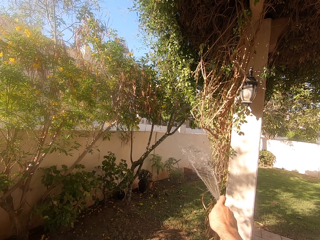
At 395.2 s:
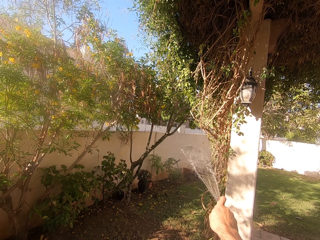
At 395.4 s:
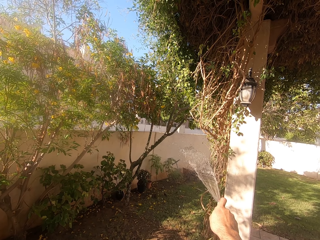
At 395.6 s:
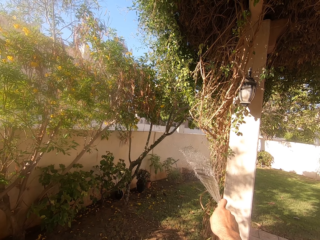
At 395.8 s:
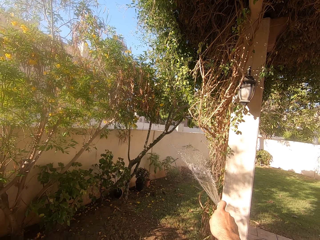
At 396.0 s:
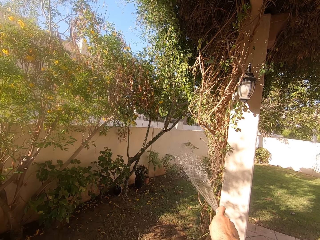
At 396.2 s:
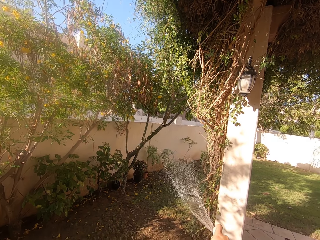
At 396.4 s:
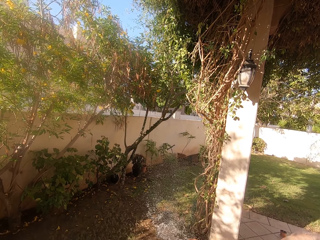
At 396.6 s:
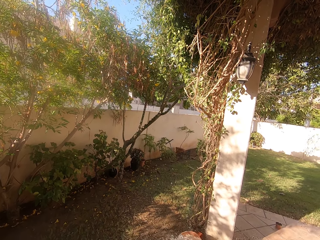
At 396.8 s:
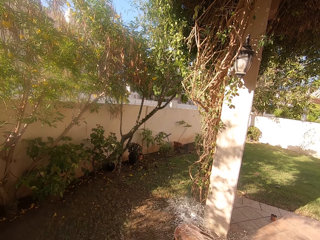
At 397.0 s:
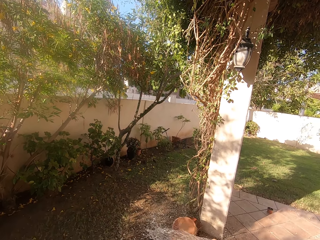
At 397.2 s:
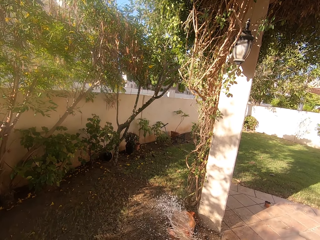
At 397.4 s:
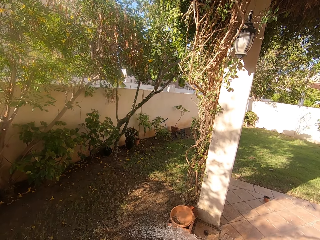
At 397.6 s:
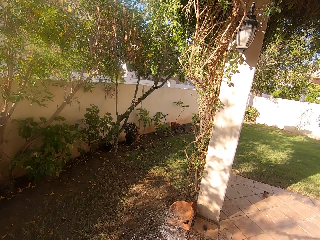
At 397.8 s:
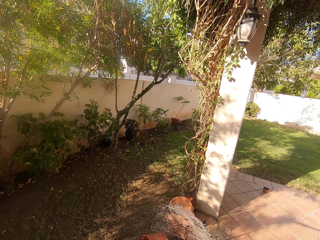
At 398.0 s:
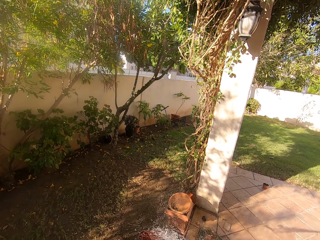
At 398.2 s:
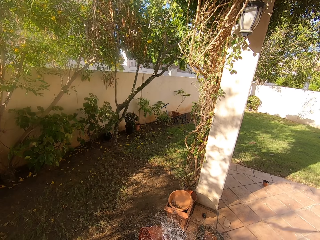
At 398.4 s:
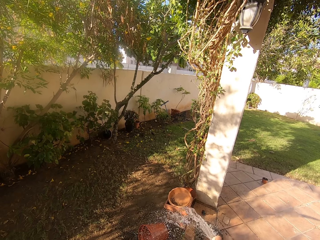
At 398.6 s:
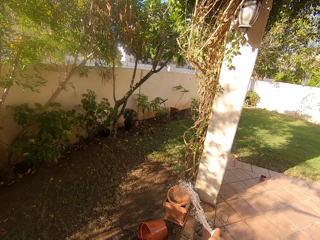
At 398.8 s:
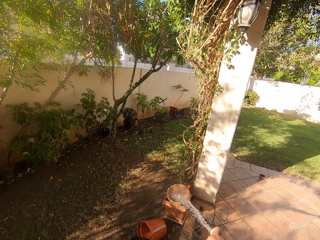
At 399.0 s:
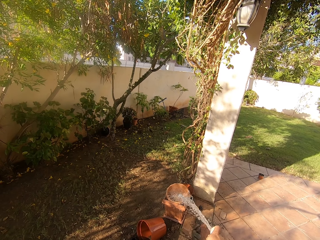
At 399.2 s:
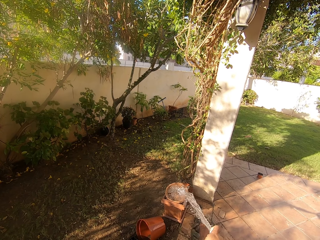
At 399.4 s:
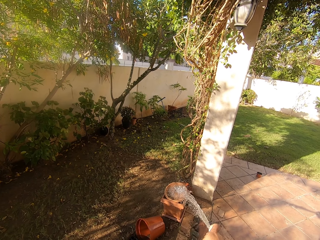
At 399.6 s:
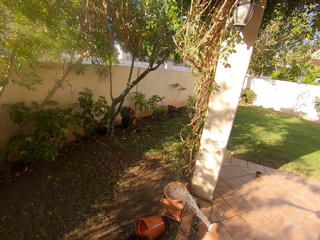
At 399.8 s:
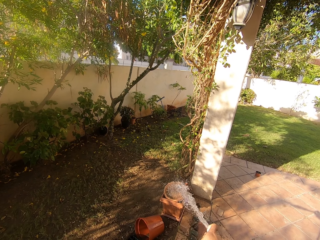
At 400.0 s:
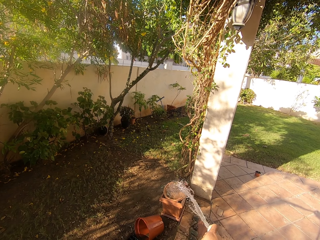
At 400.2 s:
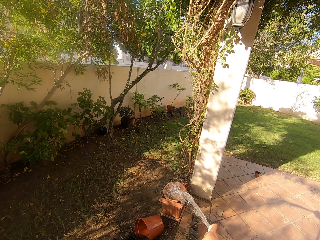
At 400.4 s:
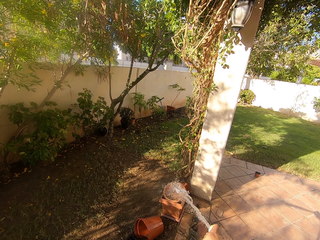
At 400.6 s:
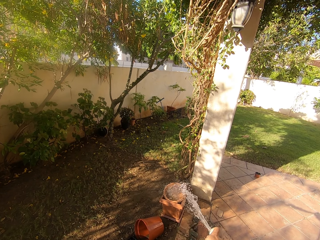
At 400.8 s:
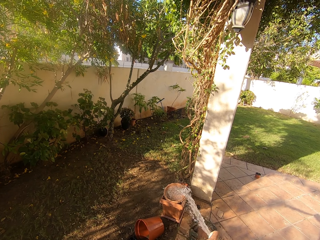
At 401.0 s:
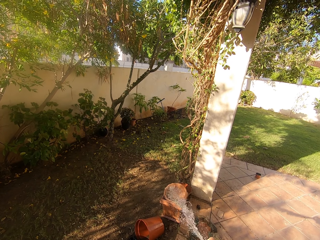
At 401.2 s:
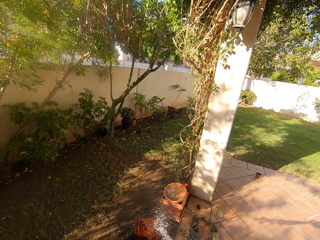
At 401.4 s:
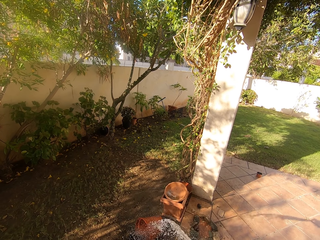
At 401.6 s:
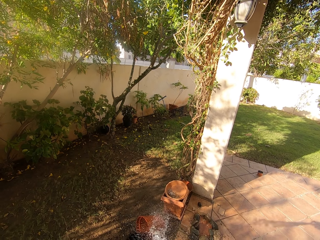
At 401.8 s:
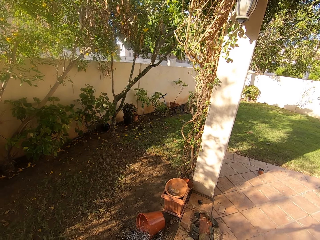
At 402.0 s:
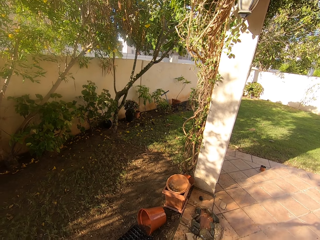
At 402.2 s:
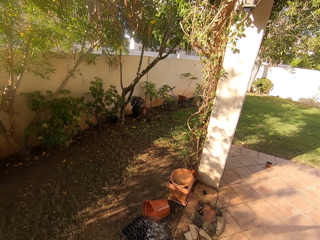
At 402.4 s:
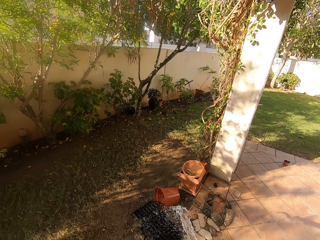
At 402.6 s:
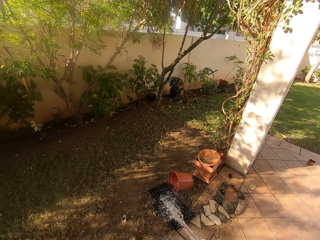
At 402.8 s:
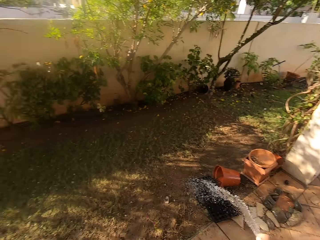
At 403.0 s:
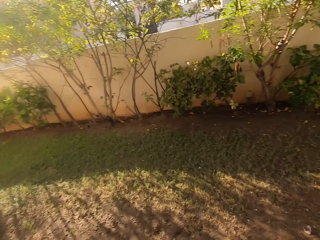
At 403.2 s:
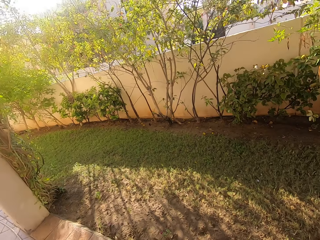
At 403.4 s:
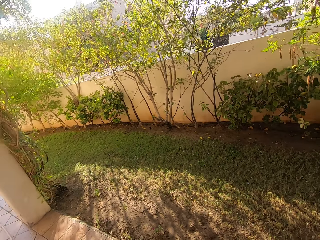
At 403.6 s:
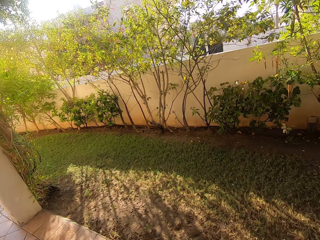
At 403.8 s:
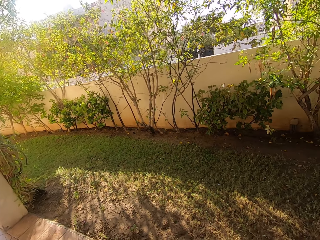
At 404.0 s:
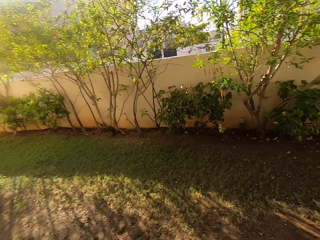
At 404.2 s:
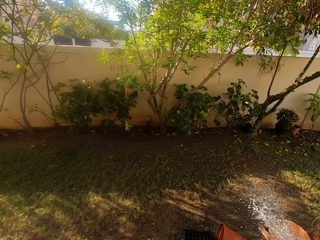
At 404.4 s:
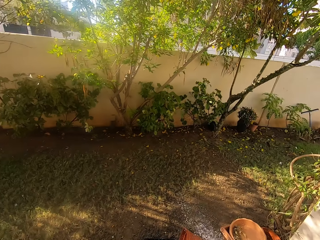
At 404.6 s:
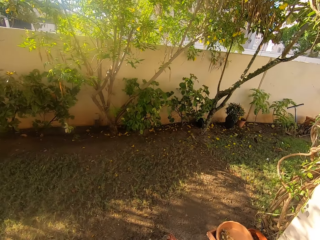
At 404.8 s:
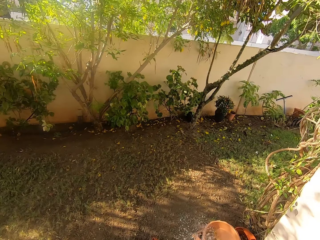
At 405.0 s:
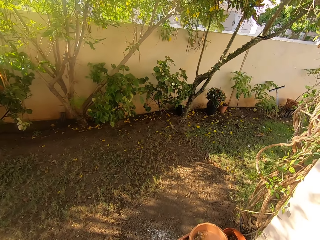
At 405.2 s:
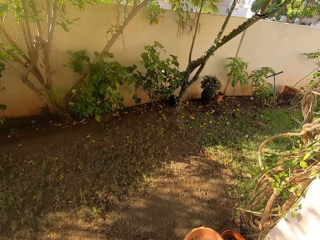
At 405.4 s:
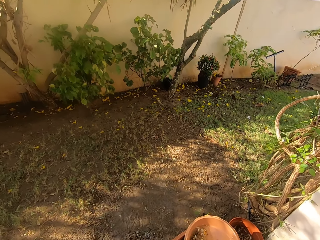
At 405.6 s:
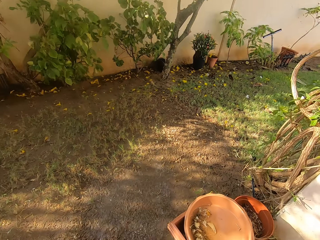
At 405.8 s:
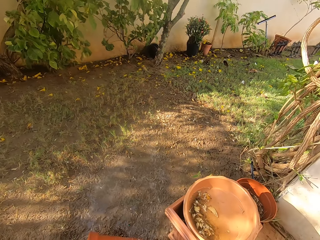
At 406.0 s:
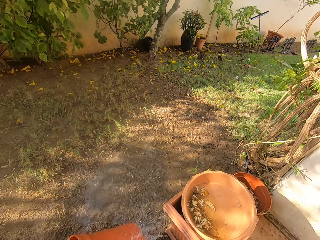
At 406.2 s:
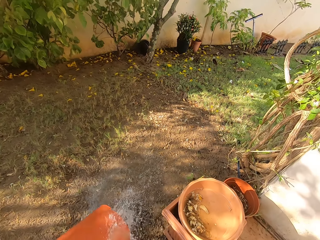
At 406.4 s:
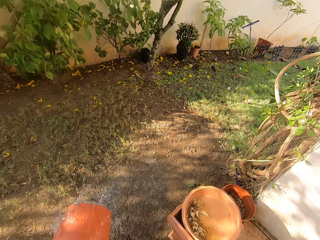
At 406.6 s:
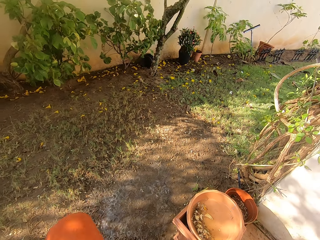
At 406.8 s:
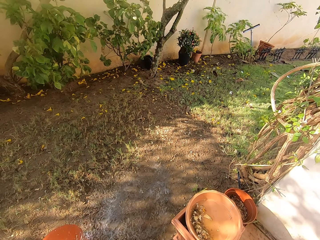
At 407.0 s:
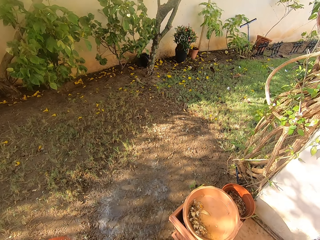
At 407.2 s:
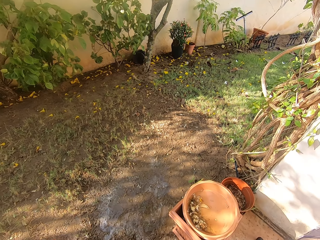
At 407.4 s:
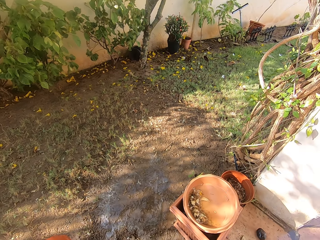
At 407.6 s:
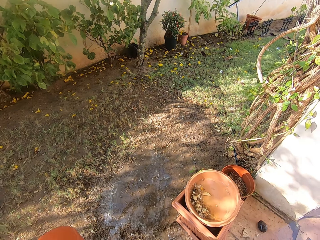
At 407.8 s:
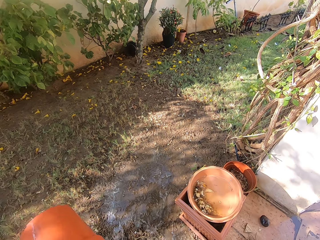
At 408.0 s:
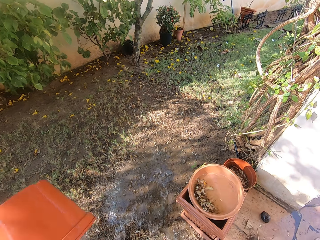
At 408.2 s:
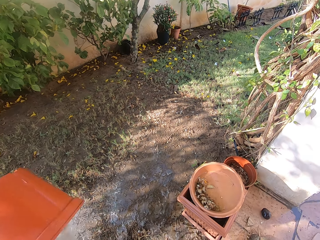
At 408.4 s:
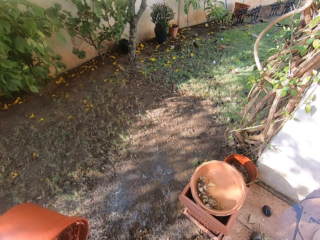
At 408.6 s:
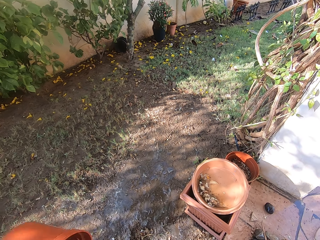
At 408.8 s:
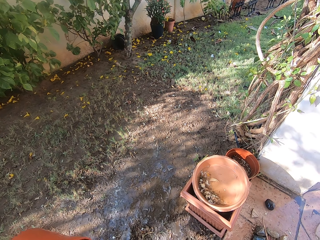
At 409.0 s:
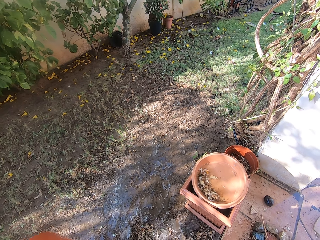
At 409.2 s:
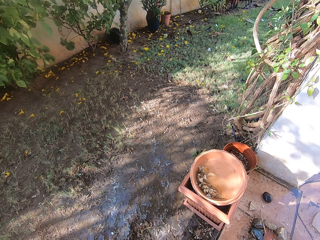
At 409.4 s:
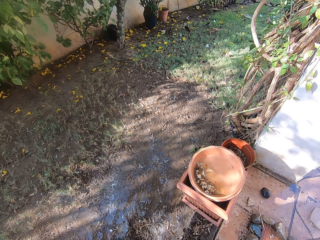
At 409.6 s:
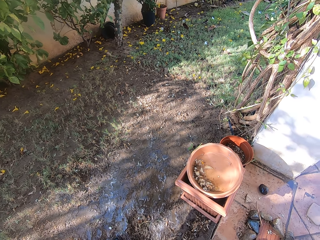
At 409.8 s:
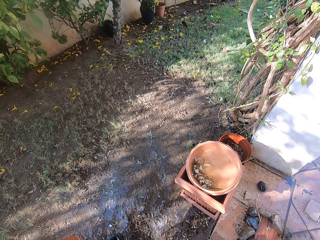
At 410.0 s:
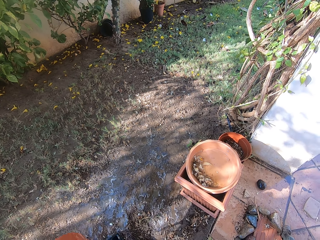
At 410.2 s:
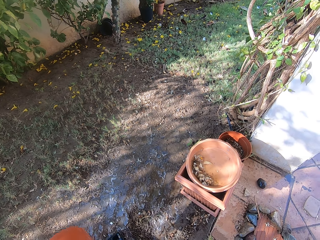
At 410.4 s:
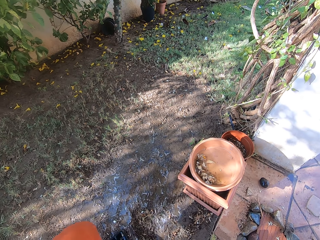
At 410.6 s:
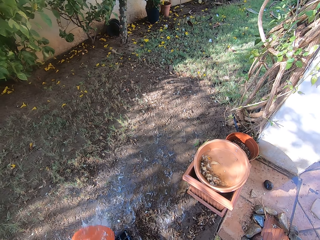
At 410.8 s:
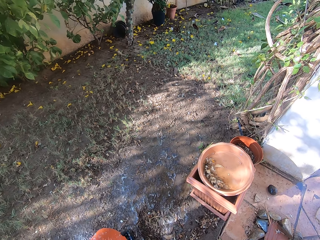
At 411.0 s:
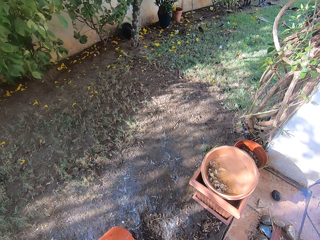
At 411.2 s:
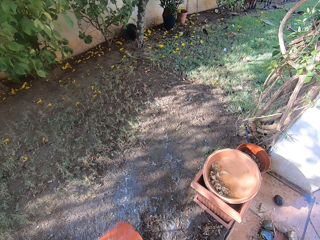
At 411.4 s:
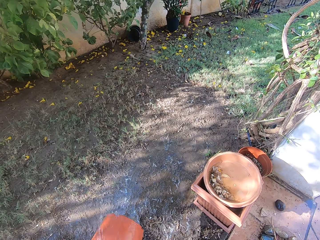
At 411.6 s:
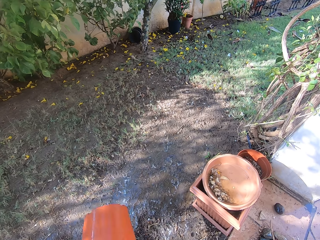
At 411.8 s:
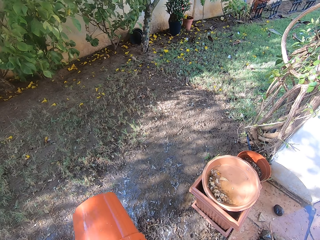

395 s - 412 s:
The camera wearer cleans the plastic vase. They water something. They look behind. They pick up the vase. They clean the vase. They pour water on the flower vase.

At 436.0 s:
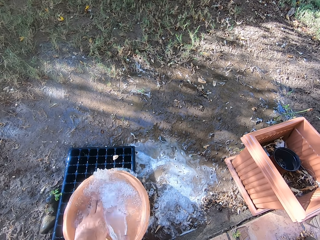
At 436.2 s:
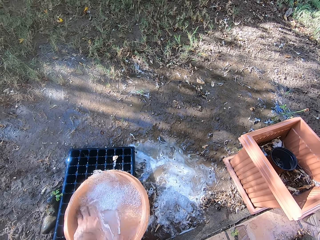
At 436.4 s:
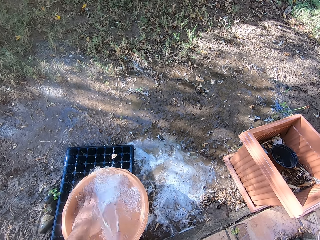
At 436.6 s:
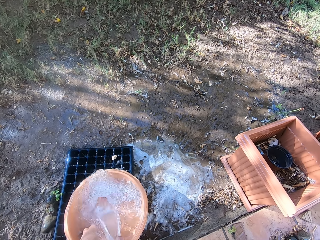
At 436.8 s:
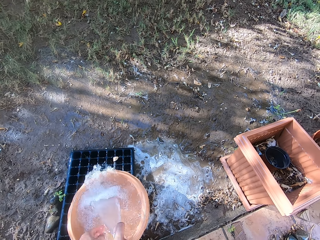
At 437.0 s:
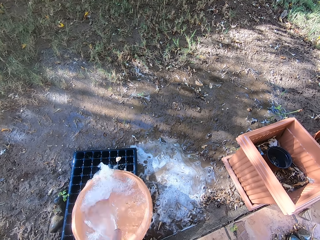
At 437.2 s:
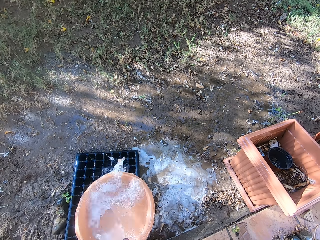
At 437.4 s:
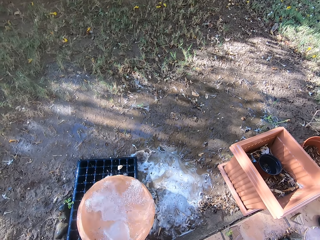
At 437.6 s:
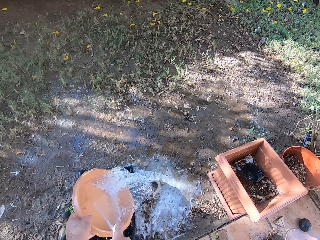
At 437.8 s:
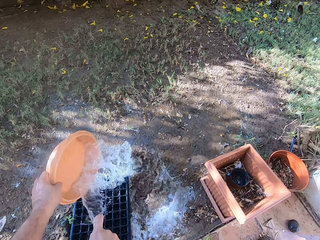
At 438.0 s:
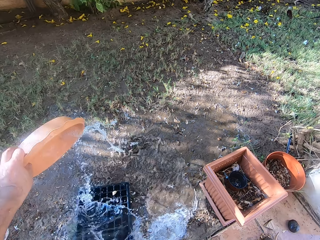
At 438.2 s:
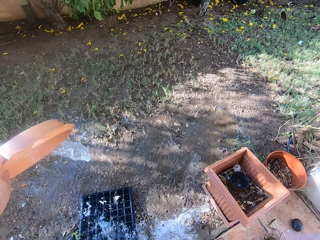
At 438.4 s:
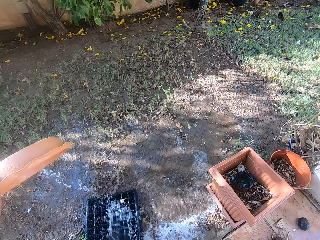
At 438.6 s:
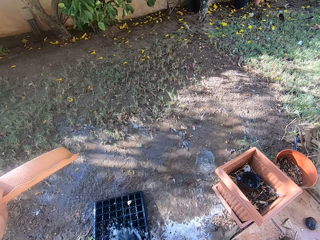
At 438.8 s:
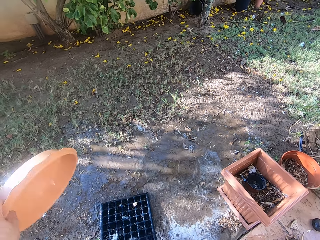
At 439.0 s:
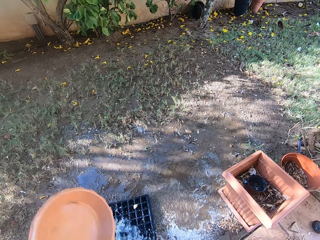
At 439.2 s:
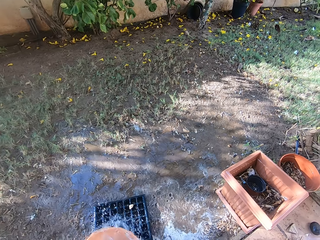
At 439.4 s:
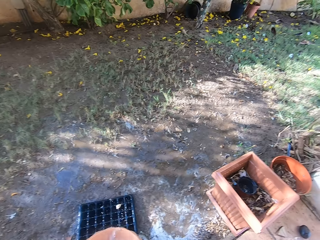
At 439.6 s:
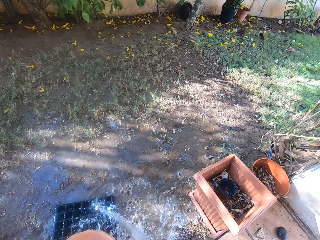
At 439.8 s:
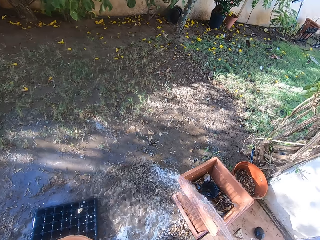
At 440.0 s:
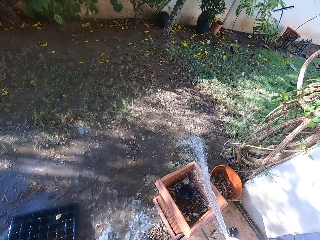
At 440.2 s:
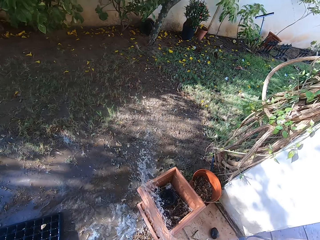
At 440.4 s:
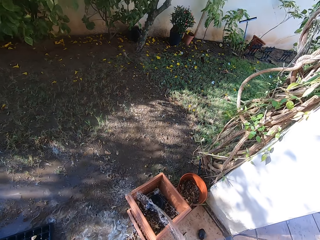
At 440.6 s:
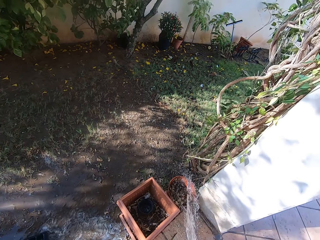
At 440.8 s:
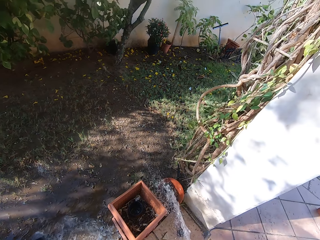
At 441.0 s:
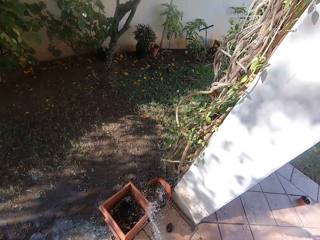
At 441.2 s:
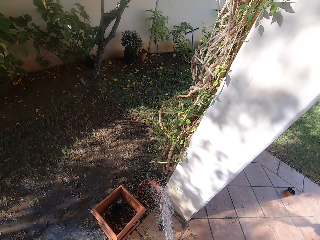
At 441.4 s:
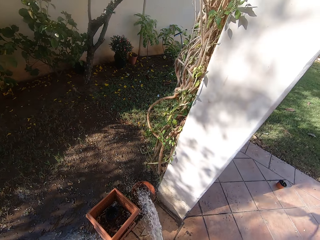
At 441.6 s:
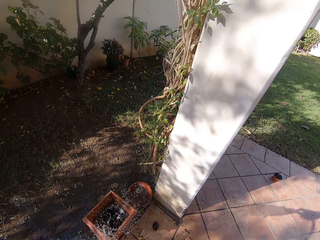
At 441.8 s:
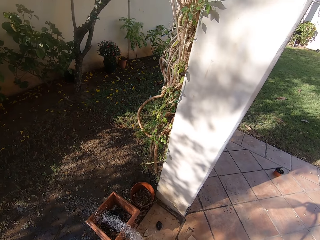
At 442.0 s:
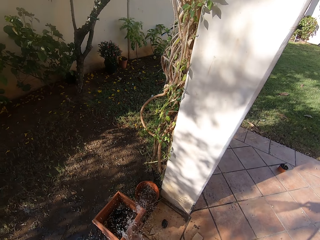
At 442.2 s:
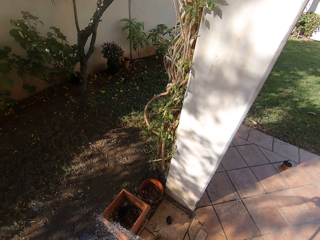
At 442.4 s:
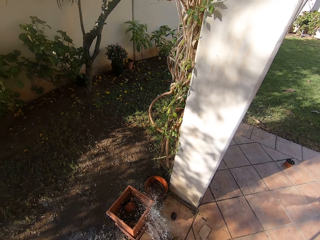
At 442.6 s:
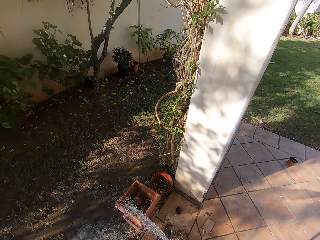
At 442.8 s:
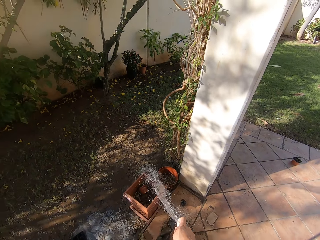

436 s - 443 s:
The camera wearer scratches the vase. They pour water from the vase.
